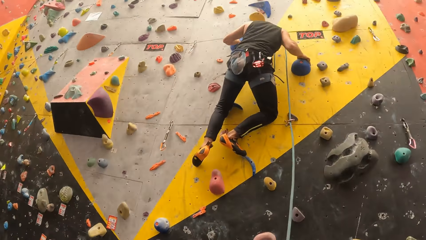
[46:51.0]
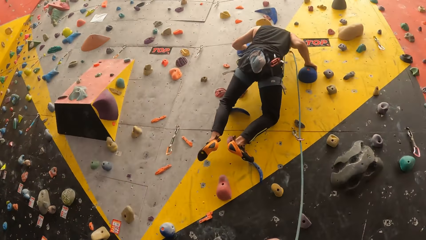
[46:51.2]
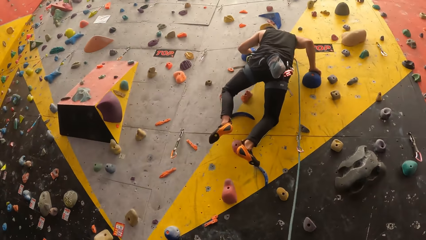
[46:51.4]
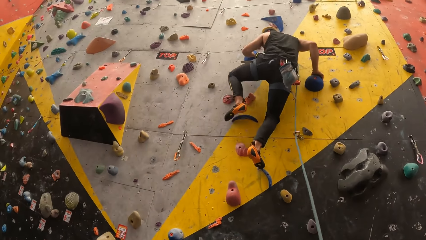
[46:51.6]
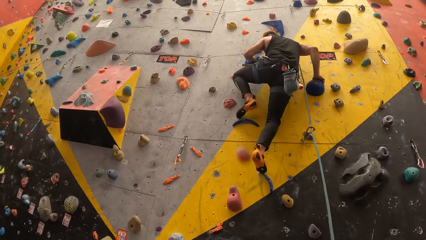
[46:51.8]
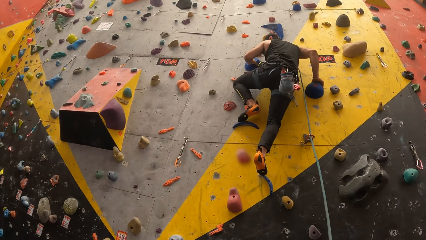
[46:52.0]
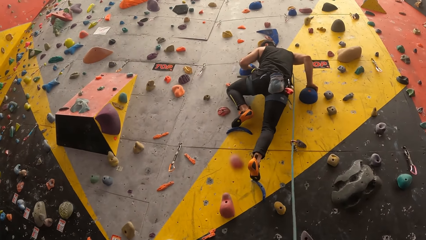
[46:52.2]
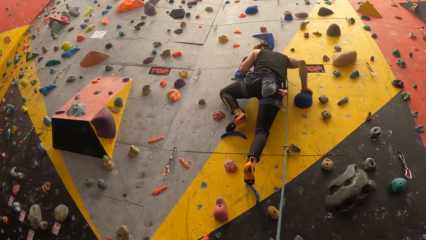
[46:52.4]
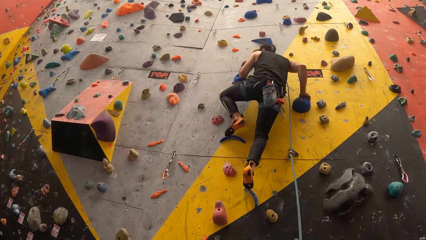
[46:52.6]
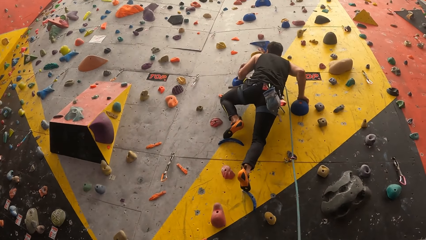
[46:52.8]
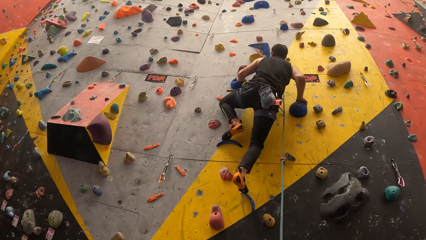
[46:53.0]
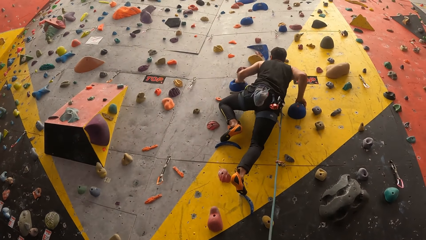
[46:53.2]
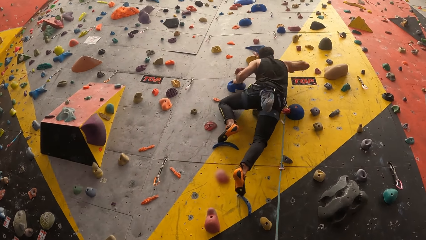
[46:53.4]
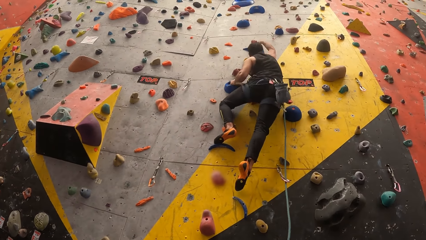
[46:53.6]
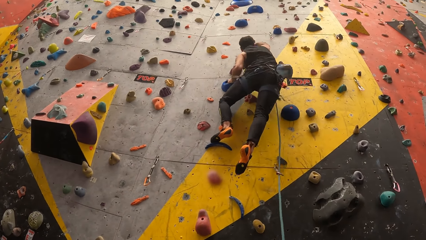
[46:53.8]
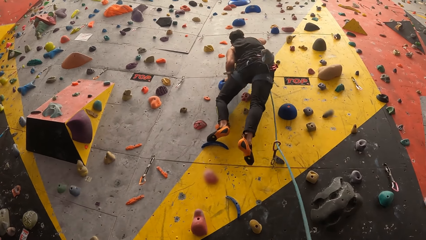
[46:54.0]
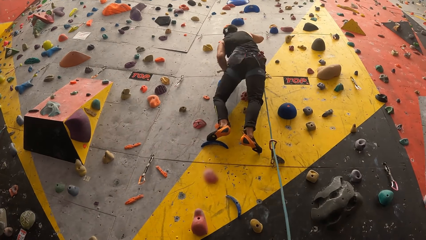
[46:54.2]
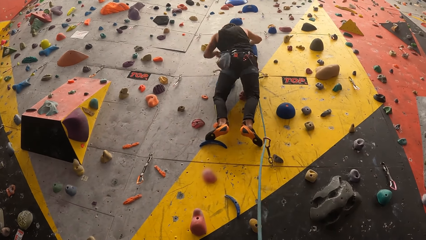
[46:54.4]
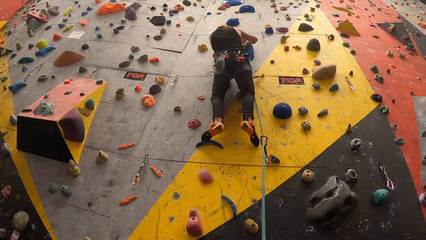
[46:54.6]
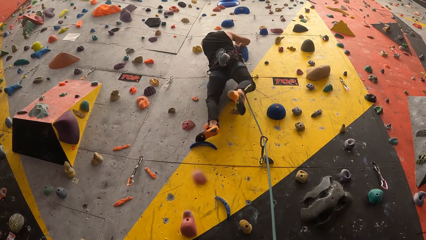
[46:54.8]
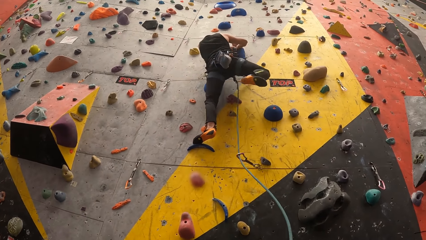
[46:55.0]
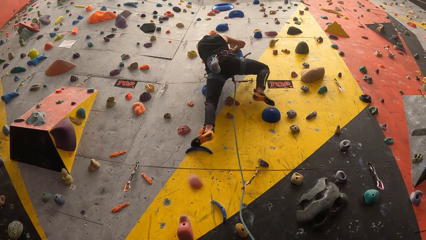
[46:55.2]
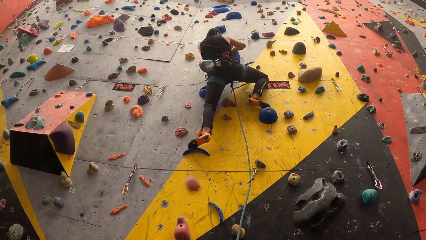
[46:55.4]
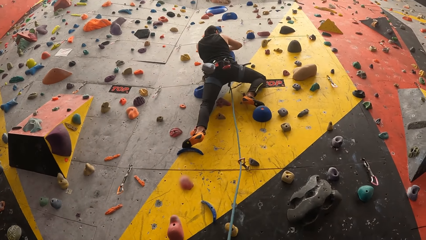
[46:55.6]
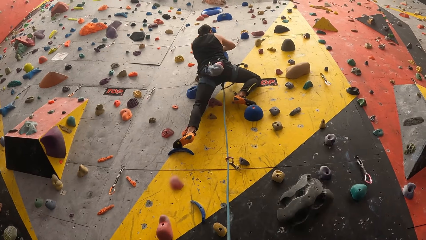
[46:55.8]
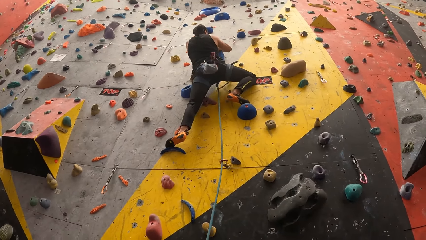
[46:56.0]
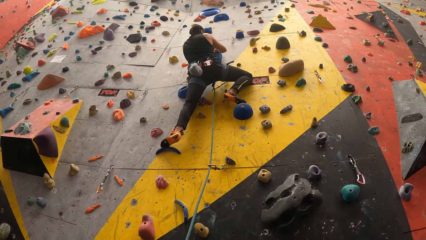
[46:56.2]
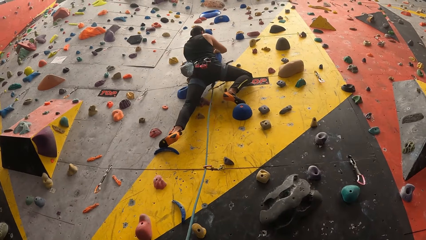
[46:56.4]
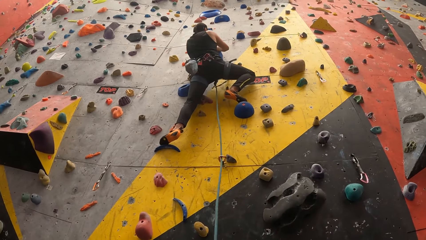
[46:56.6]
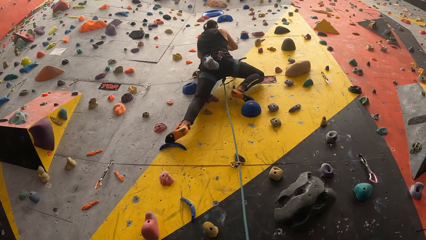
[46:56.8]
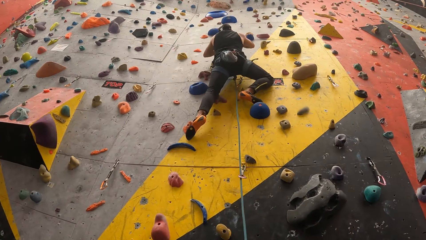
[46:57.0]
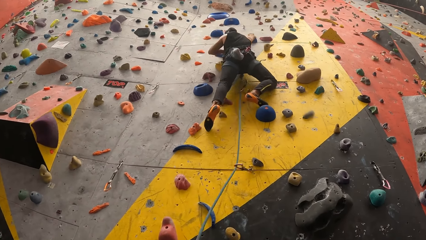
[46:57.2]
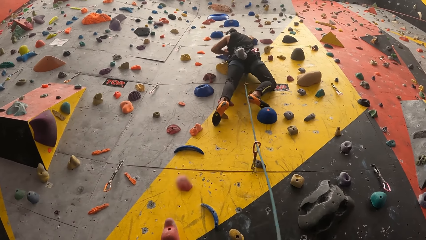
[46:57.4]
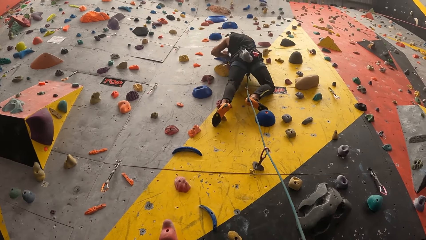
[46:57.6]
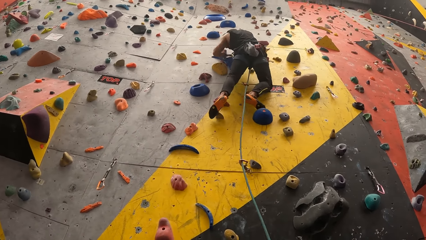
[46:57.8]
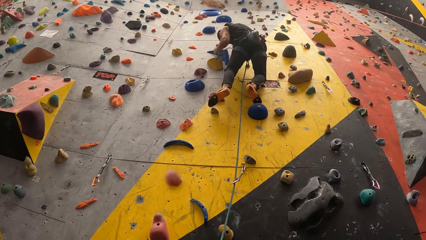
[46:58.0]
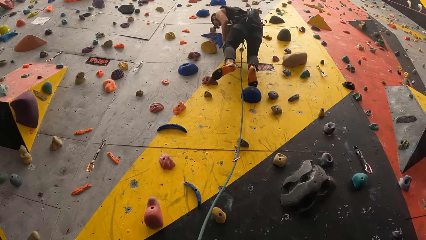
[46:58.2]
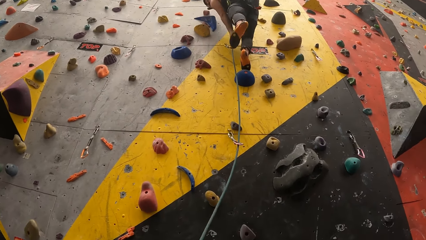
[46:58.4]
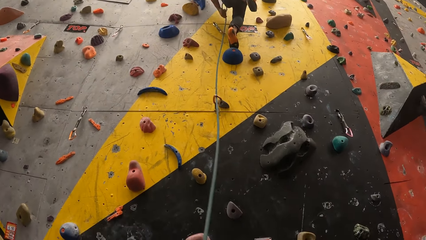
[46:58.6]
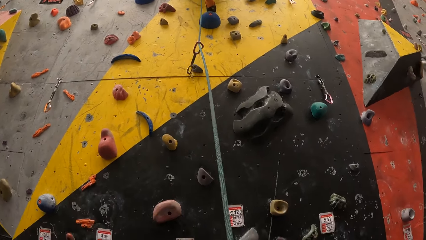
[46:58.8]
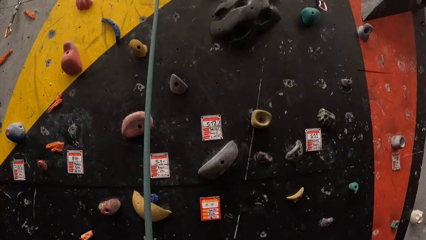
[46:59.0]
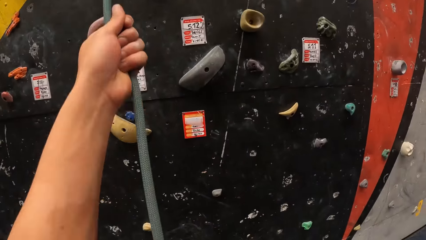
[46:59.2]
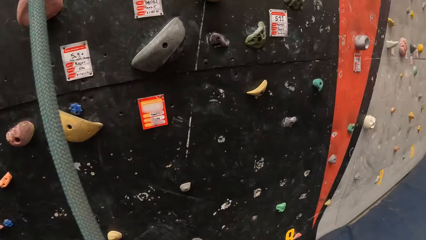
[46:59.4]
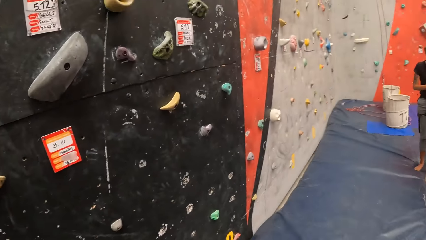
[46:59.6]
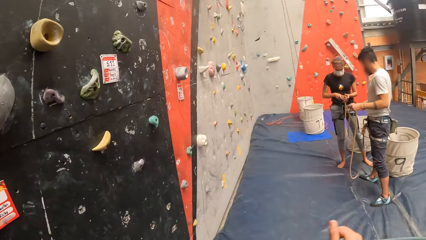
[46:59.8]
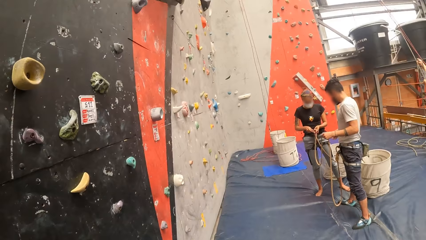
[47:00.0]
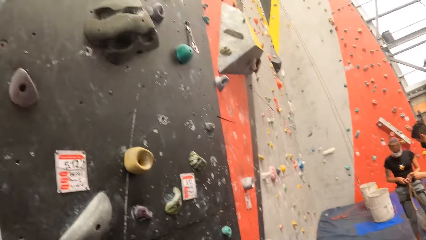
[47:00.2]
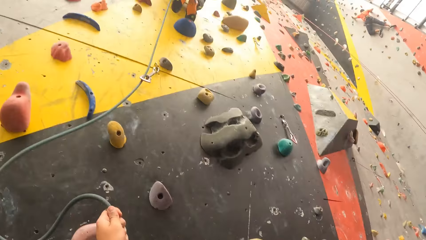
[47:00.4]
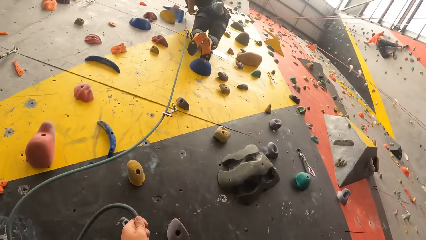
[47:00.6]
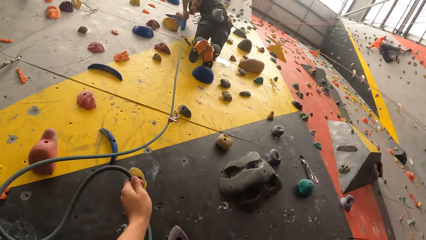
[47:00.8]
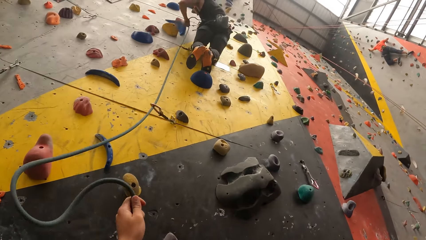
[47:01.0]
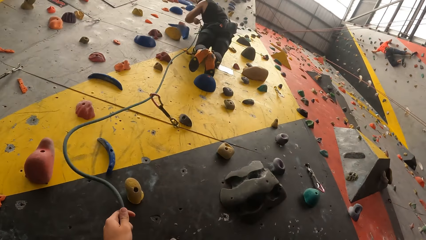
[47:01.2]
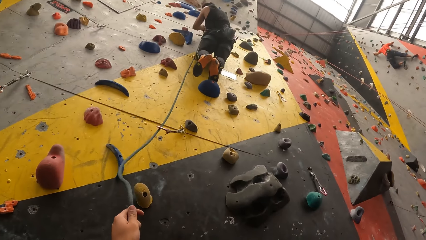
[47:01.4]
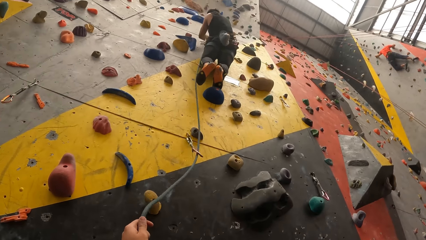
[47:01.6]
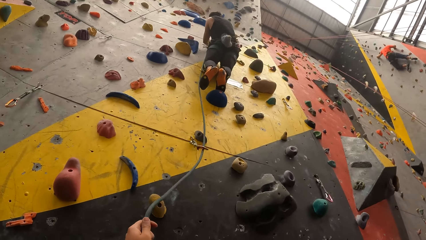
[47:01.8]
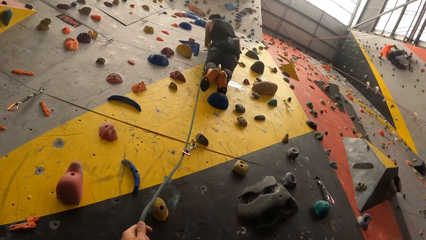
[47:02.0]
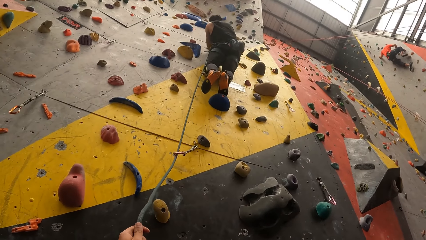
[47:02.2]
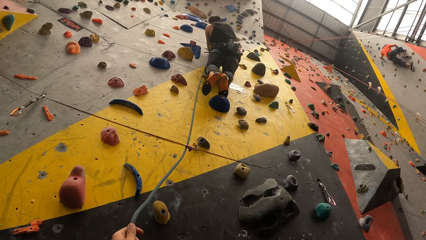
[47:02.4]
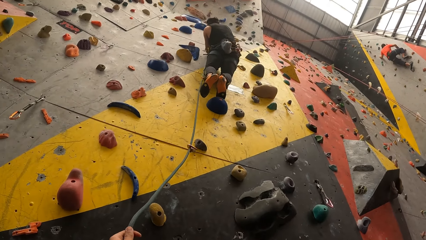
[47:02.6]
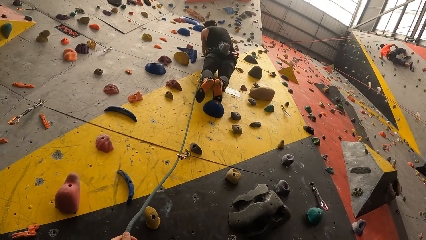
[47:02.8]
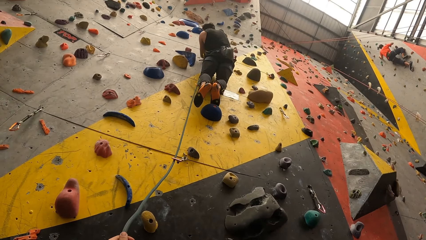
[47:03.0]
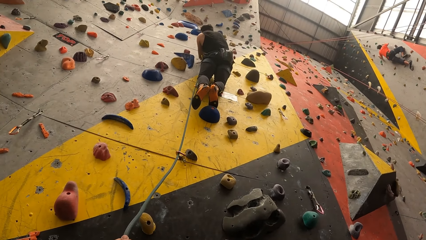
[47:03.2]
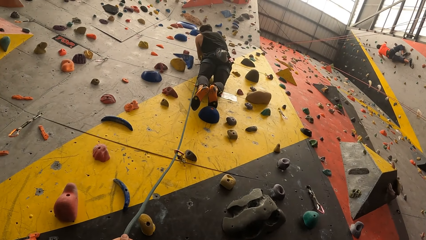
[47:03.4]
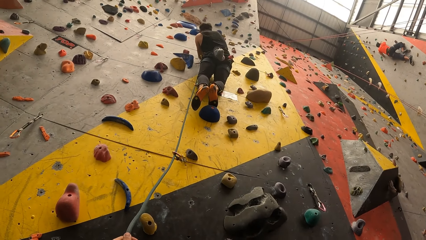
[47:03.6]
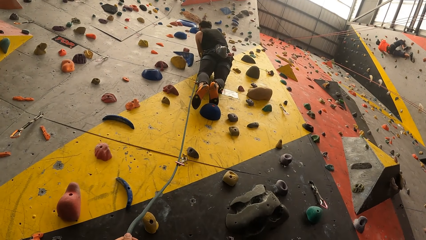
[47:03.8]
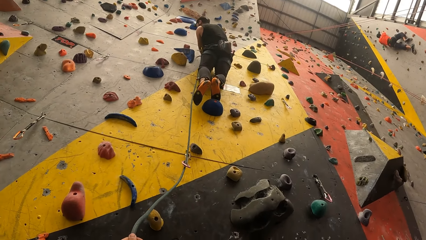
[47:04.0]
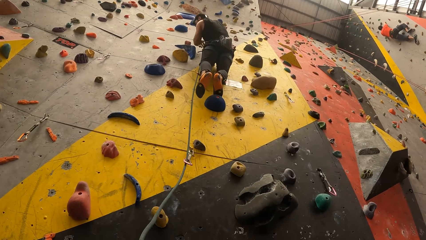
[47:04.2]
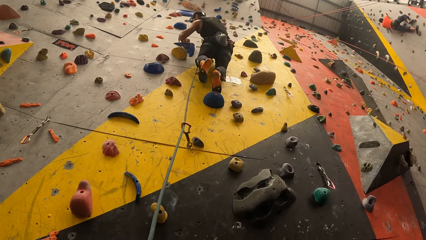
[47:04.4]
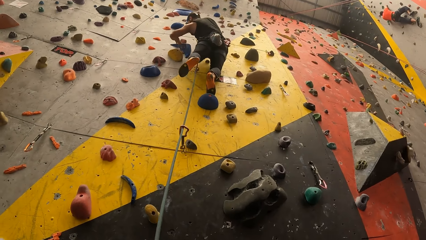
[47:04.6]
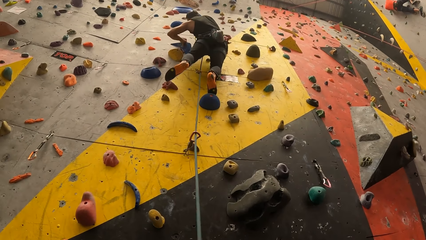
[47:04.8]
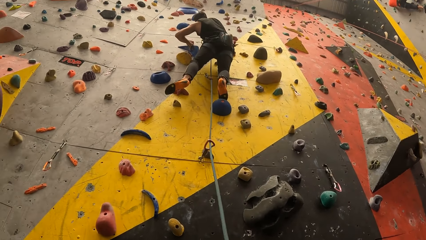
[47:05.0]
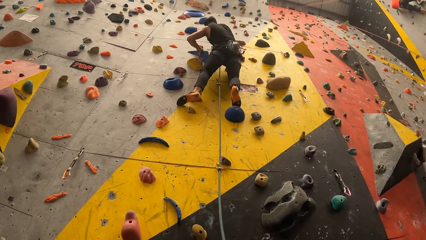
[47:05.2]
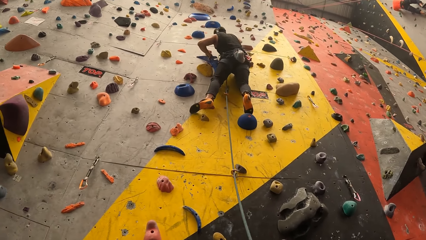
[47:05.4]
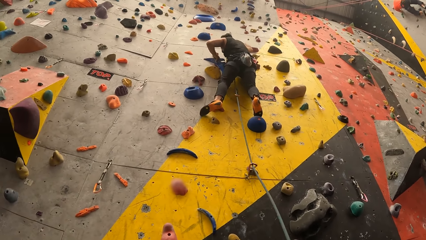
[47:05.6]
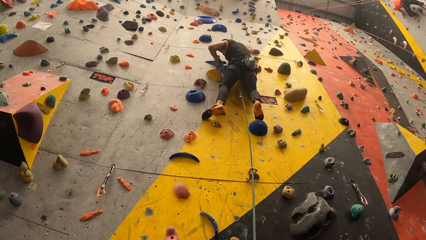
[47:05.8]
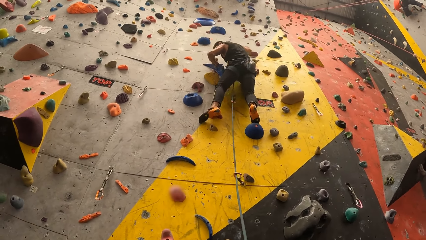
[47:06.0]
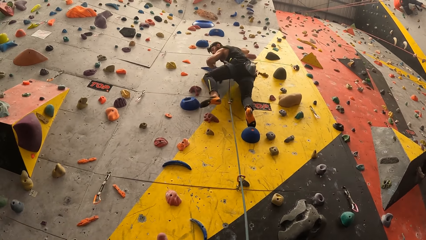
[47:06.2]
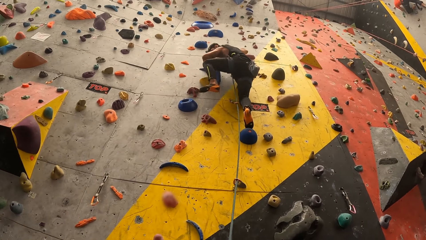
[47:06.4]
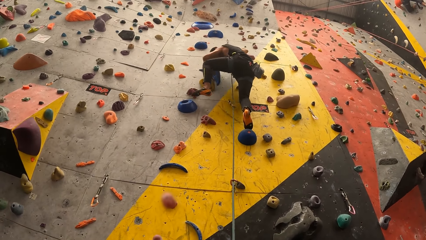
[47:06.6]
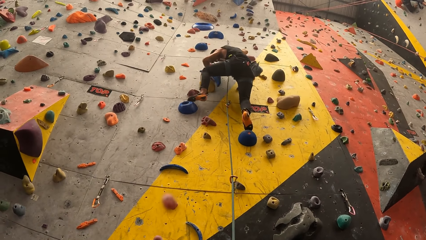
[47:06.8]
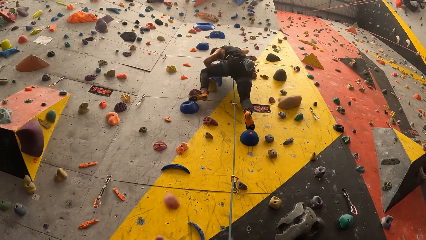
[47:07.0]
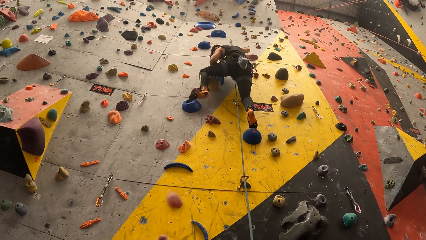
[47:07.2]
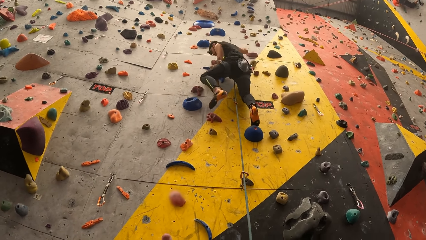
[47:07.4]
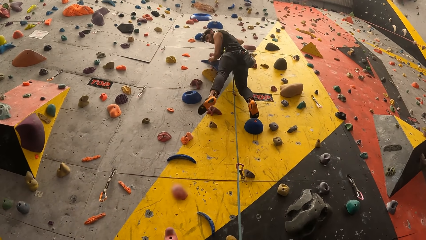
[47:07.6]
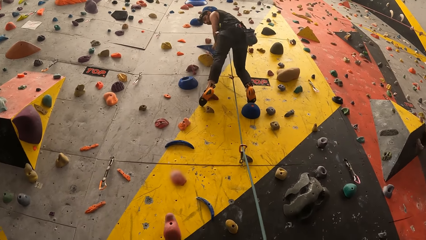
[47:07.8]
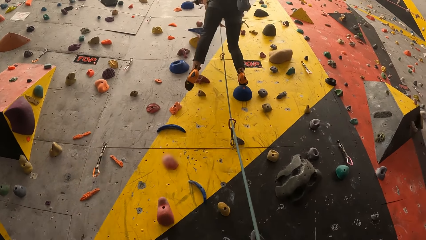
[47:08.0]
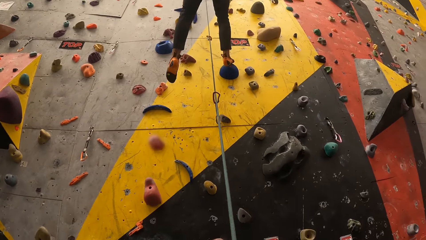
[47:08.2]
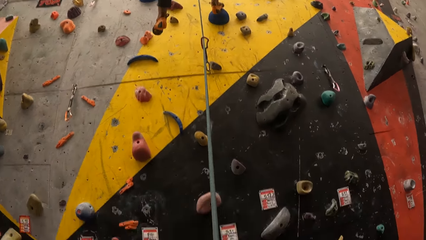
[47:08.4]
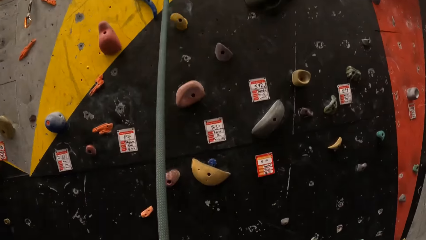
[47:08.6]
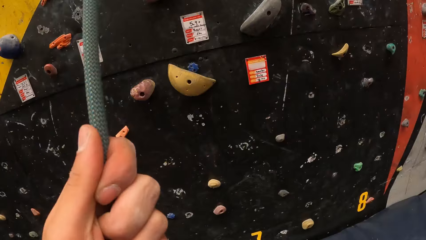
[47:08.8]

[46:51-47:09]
The camera wearer looks at the climbing wall. A man climbs on the bouldering wall. The camera wearer looks at the man. They hold the rope for the man and look around. The man climbs on the bouldering wall. The camera wearer looks at the man.
